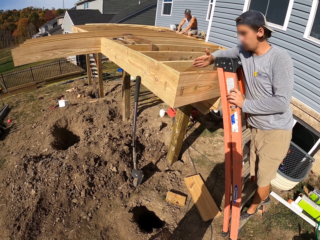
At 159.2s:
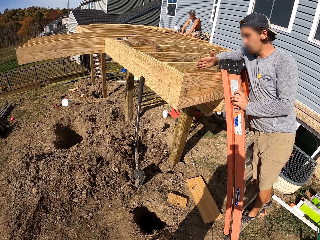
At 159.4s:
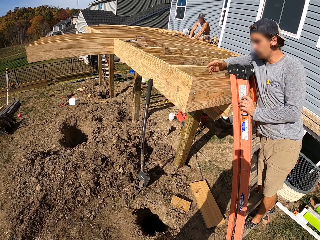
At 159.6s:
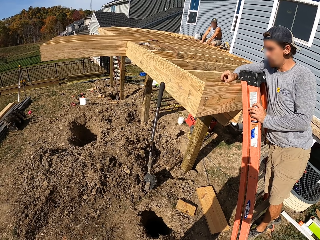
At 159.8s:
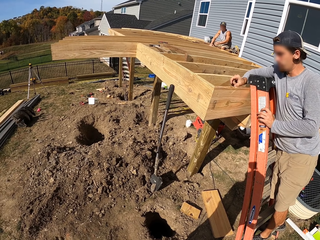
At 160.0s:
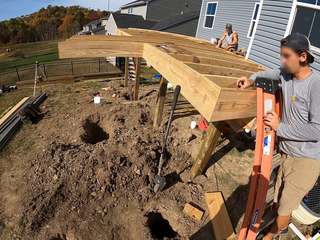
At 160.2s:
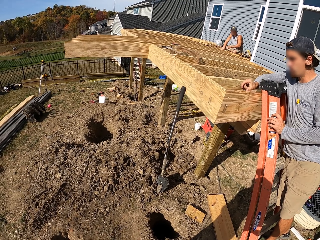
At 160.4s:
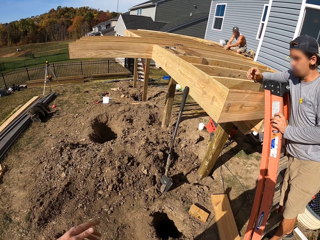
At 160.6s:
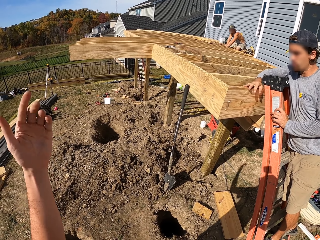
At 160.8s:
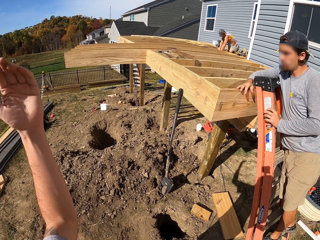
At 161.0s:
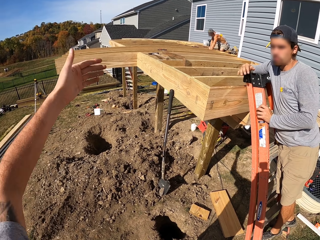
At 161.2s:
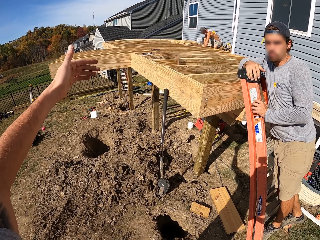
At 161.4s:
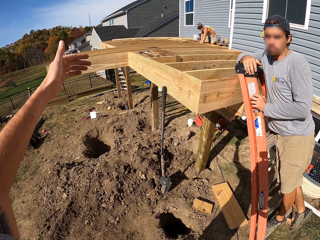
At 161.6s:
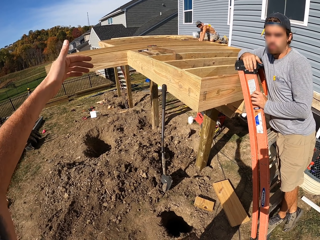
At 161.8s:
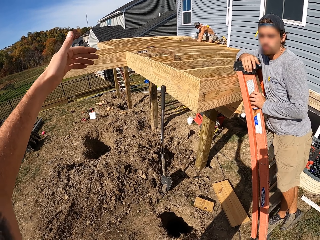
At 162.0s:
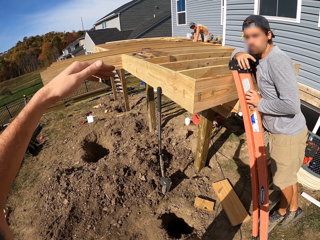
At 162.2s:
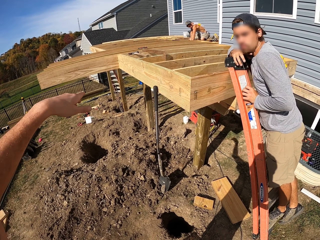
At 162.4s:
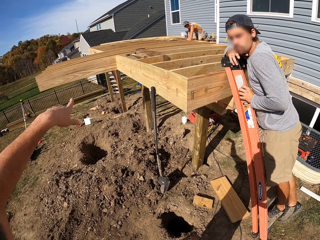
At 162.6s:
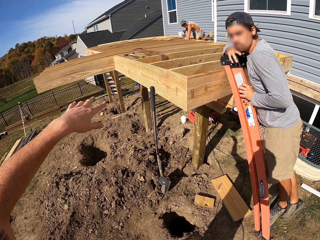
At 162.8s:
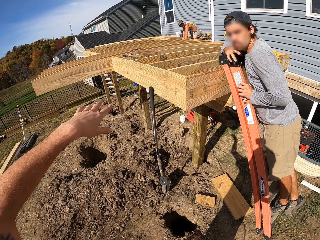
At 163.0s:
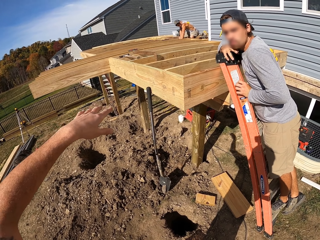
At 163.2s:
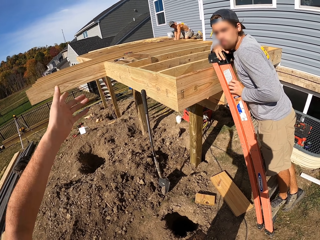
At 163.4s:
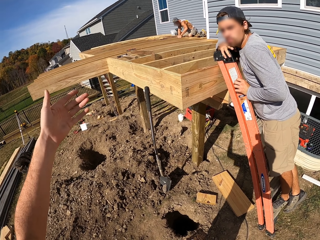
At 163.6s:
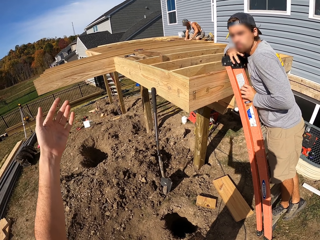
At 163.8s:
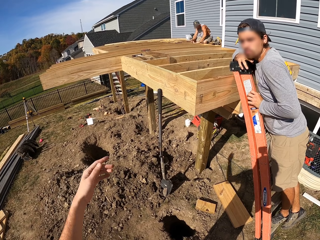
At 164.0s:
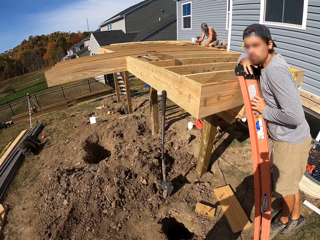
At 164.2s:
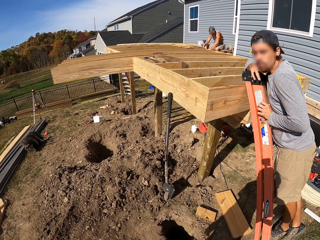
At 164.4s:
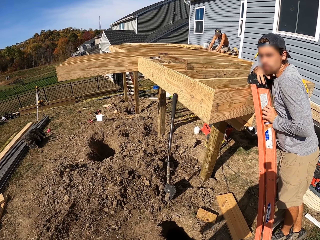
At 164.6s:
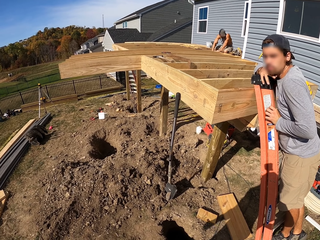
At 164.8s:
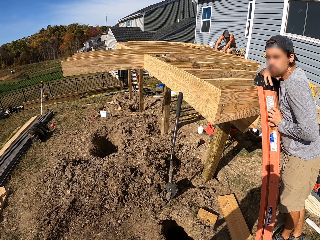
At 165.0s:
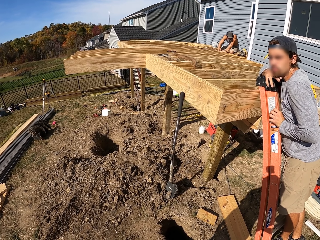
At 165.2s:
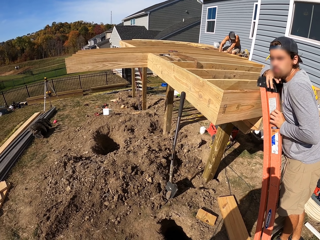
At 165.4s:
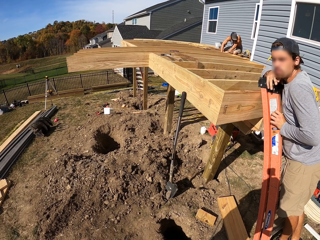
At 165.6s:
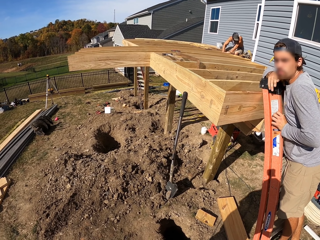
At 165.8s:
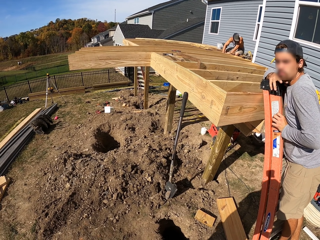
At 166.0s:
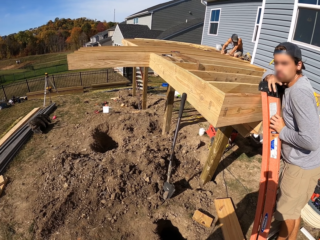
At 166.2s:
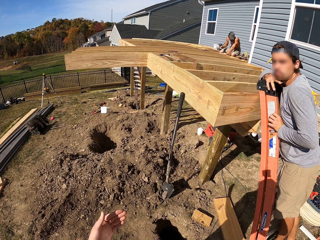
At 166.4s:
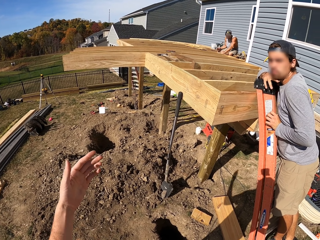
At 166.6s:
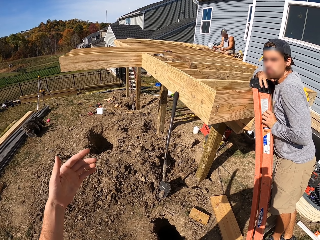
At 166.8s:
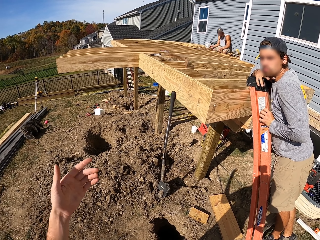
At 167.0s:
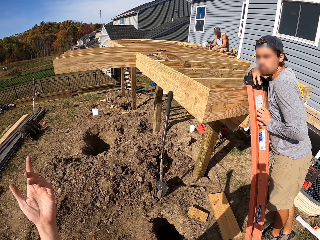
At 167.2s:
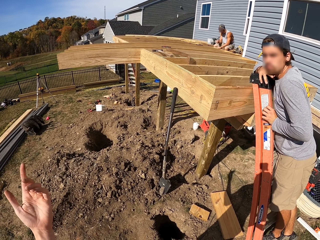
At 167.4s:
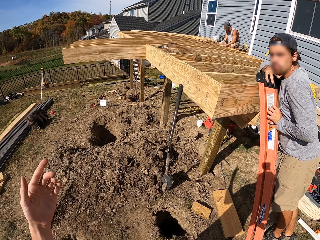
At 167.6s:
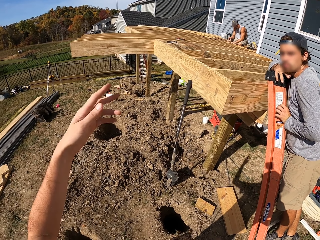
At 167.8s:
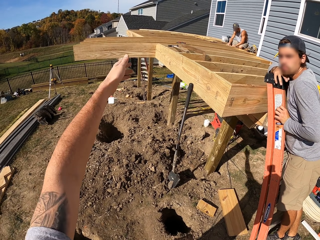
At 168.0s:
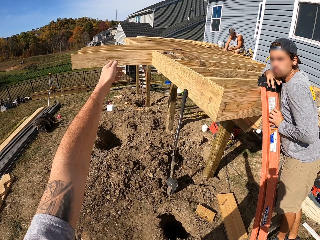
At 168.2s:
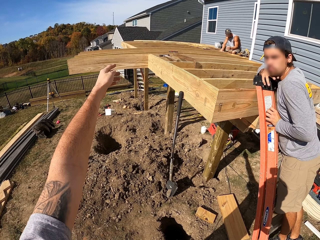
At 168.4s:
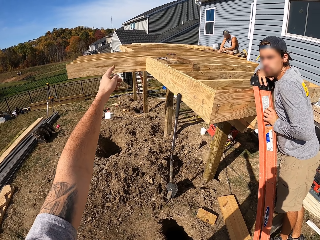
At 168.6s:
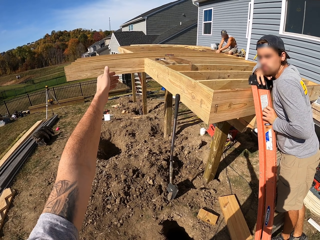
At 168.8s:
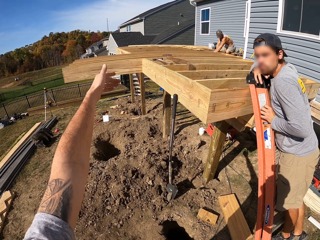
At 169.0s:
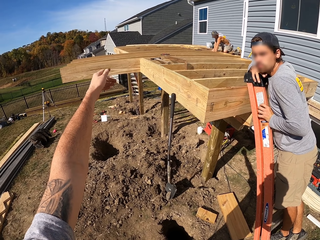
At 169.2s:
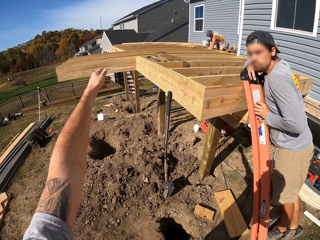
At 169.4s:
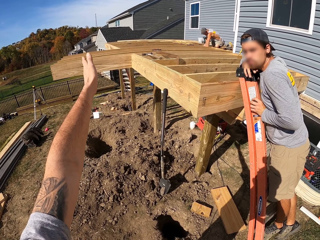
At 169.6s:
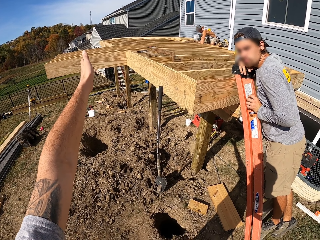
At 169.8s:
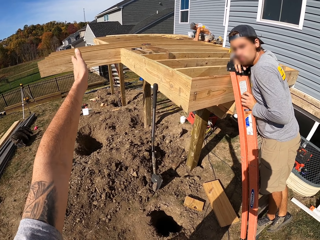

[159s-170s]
A person holds pieces of wood. The camera wearer raises a hand around. He converses with the person. The person leans on the ladder. The camera wearer raises his hands.

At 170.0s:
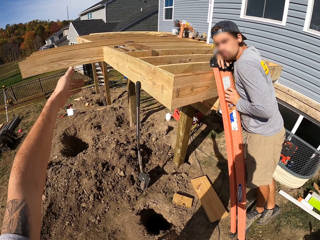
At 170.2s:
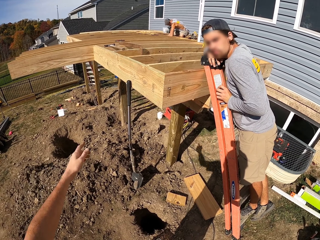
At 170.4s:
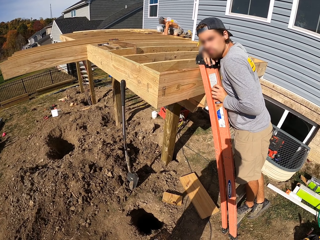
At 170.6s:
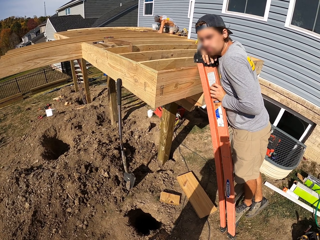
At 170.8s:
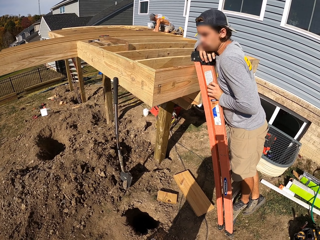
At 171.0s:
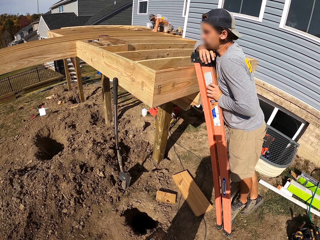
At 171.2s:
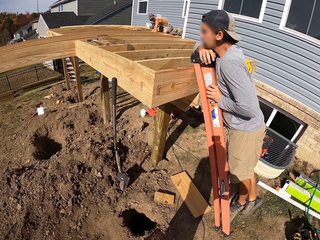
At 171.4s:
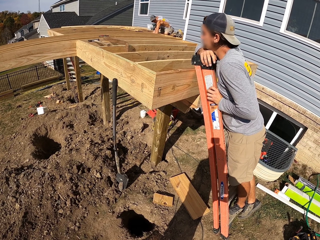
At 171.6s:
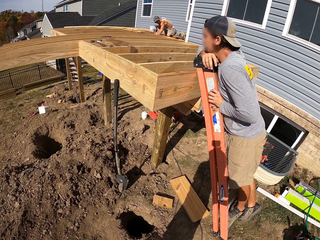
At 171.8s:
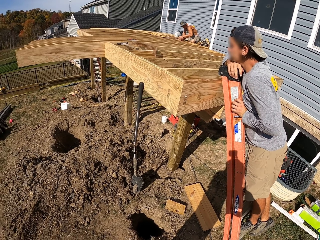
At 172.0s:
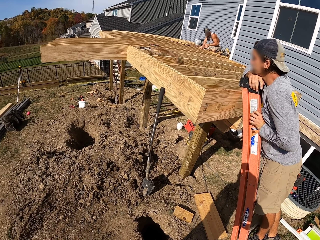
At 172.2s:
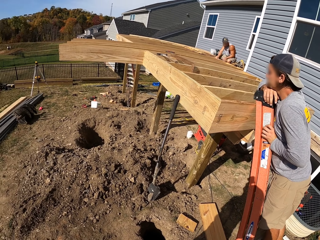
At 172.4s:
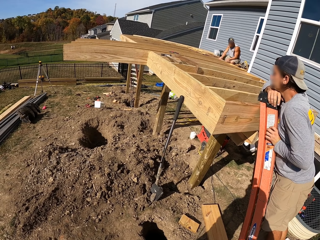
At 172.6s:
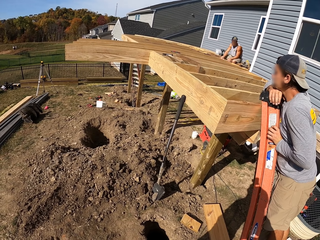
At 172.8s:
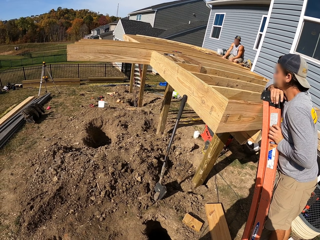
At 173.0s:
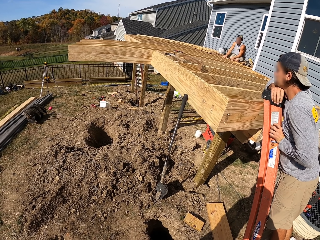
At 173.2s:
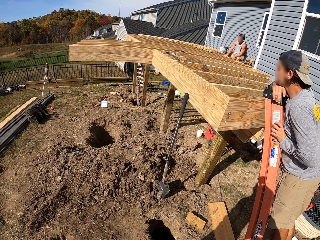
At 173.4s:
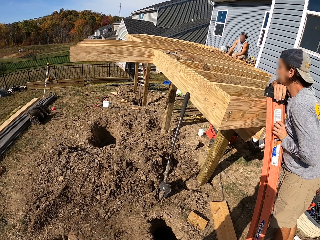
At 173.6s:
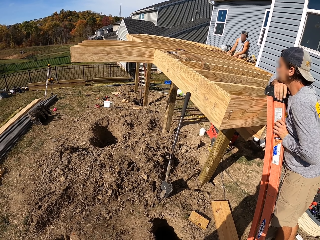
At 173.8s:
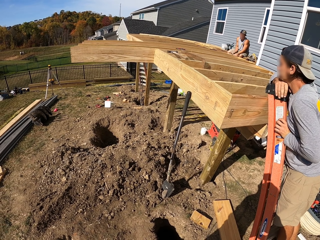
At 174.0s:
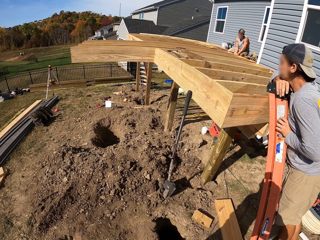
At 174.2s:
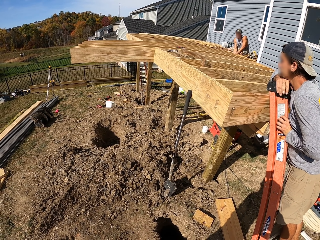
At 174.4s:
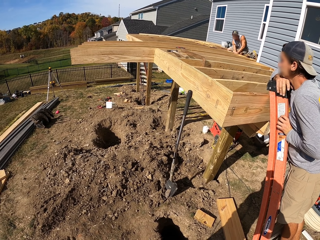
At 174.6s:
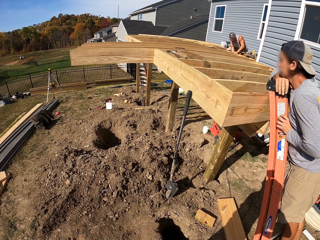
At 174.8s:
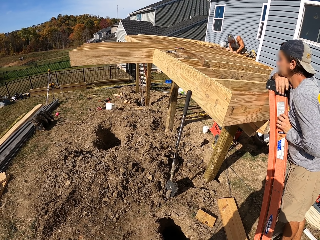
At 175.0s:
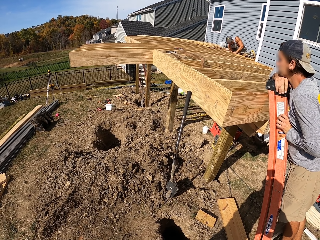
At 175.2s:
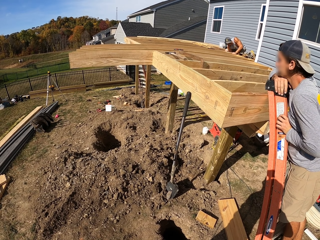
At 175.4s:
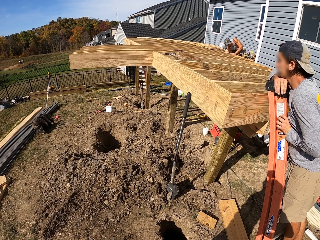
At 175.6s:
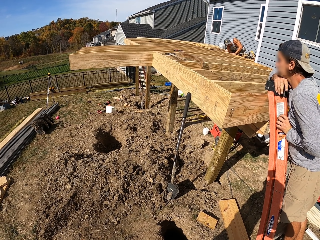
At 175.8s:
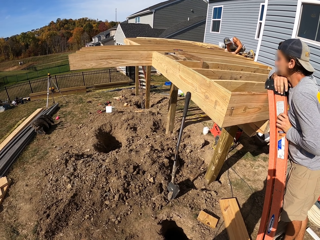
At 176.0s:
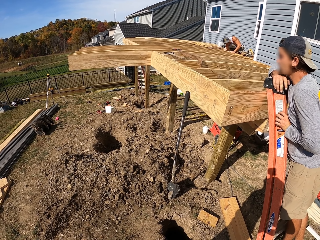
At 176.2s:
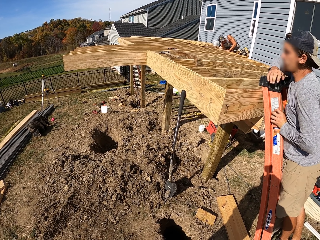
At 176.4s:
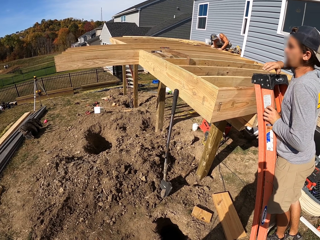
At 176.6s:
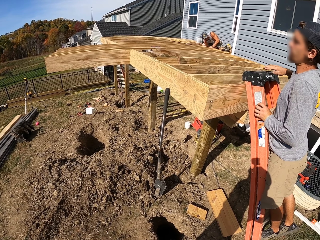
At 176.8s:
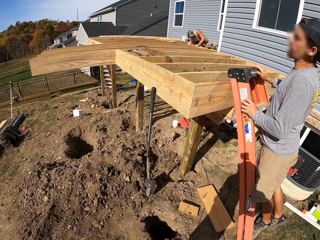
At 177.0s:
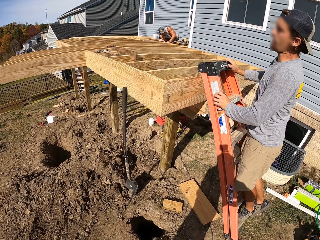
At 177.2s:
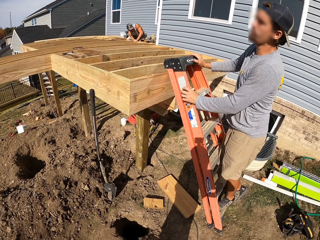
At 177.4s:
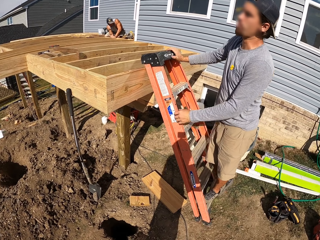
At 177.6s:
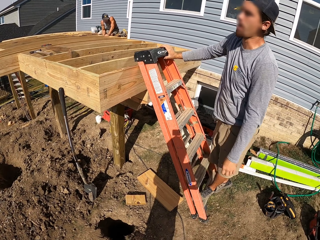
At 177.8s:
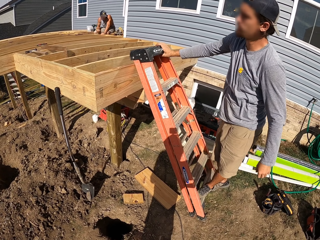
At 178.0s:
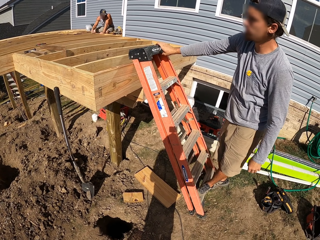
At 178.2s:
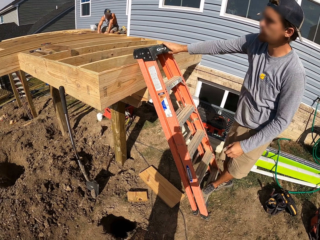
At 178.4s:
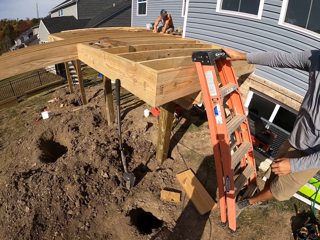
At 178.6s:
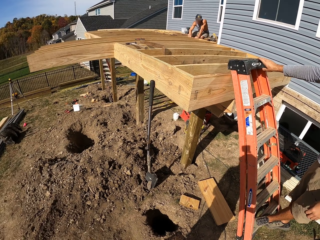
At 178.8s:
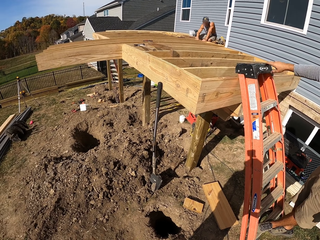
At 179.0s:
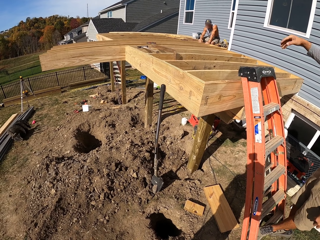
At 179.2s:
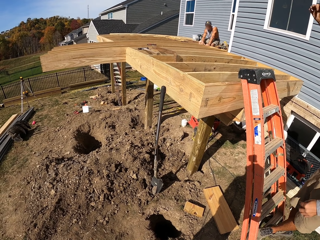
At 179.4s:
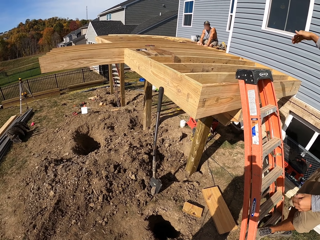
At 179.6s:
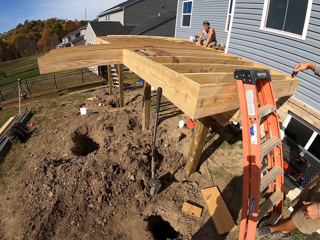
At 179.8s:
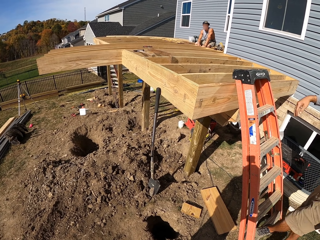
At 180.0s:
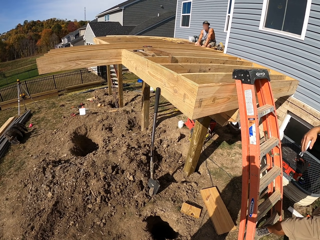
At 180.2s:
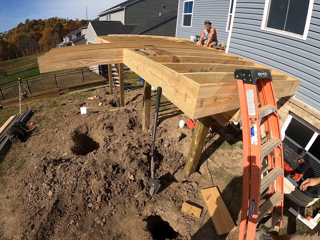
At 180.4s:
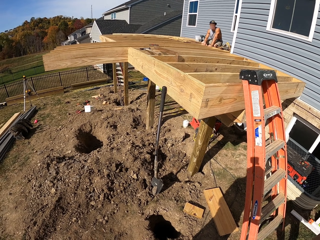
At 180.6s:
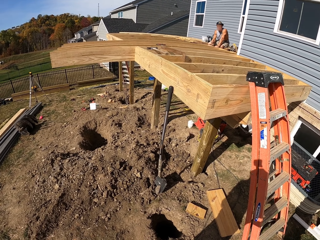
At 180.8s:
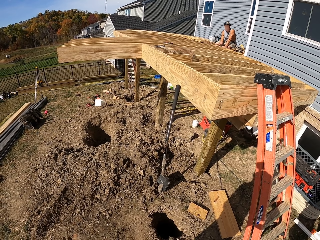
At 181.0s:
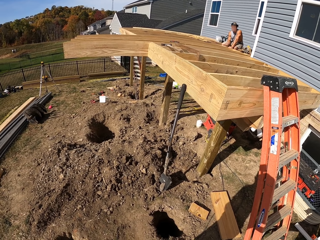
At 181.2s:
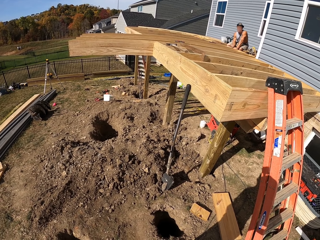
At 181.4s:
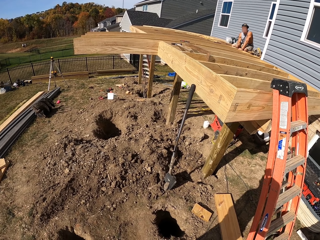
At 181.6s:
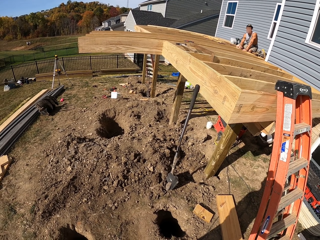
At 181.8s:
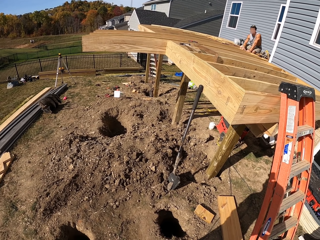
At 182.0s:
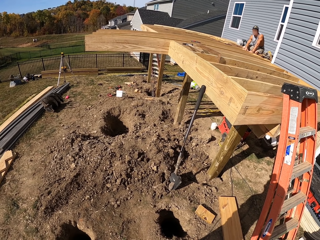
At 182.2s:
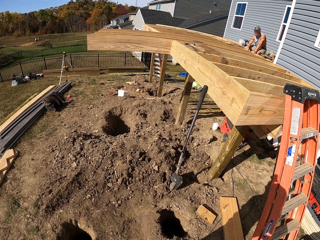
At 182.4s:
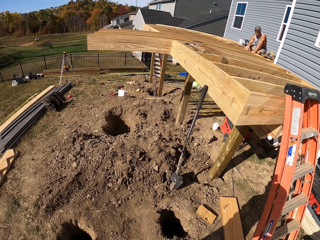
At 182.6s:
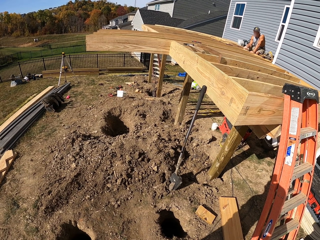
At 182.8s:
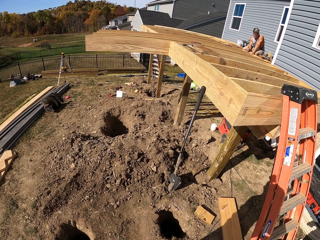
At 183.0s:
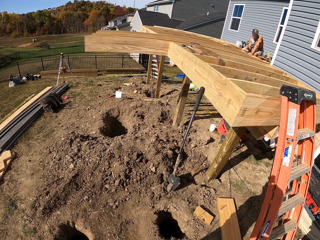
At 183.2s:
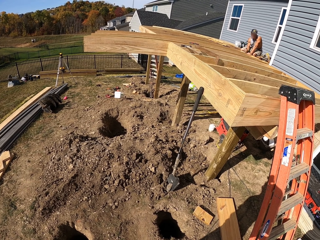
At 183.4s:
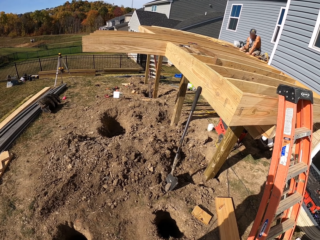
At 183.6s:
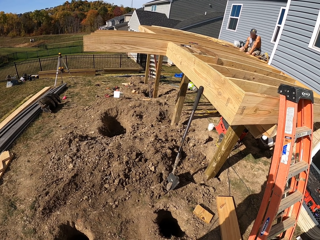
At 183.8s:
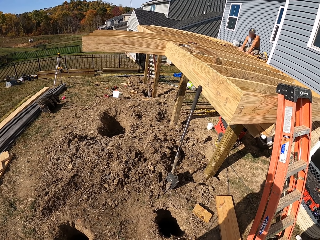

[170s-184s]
A person leans on the ladder. The camera wearer turns around. The person moves fingers. The camera wearer turns around. The person moves a hand around. The person alights the ladder.
